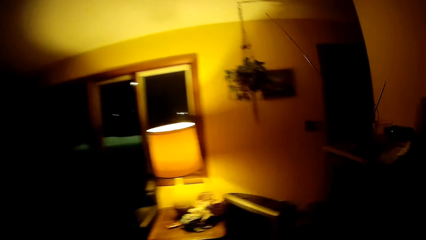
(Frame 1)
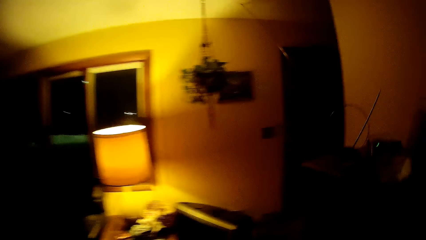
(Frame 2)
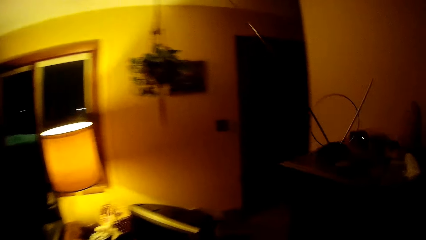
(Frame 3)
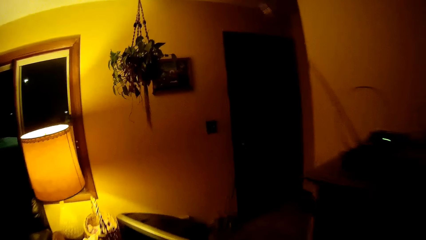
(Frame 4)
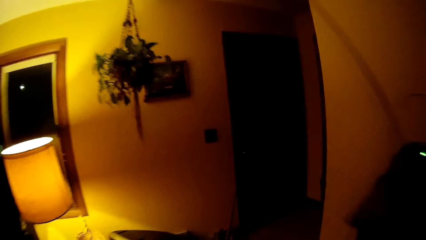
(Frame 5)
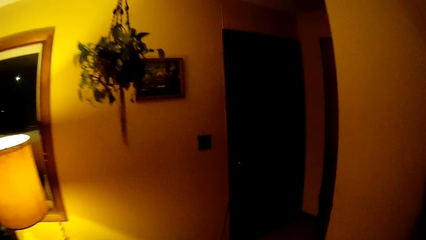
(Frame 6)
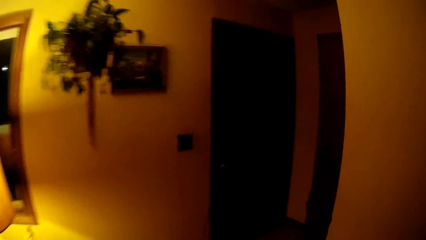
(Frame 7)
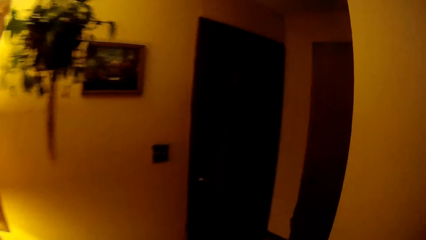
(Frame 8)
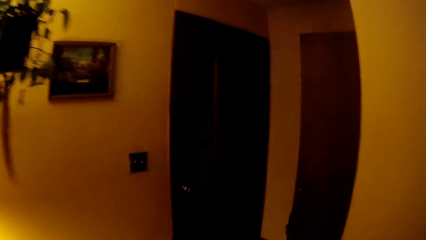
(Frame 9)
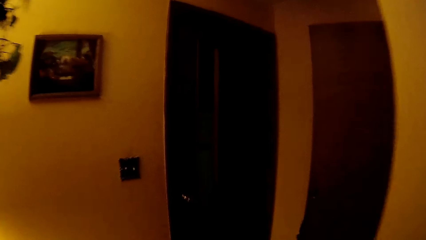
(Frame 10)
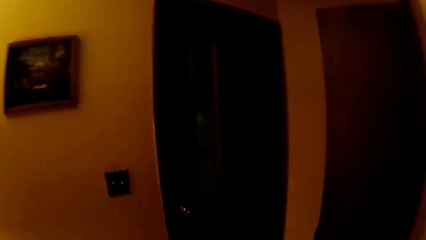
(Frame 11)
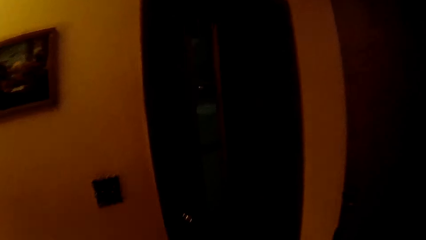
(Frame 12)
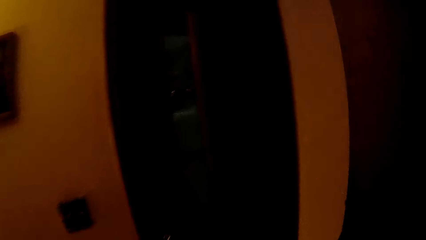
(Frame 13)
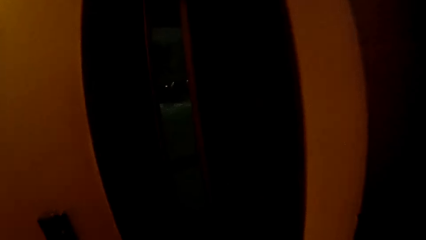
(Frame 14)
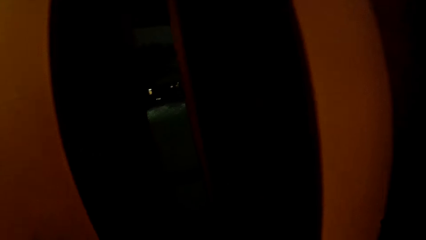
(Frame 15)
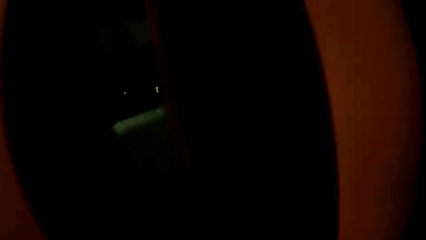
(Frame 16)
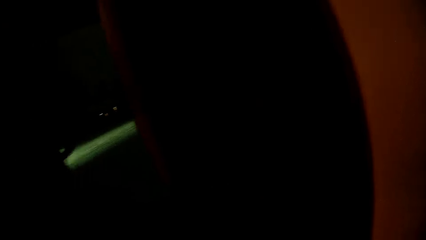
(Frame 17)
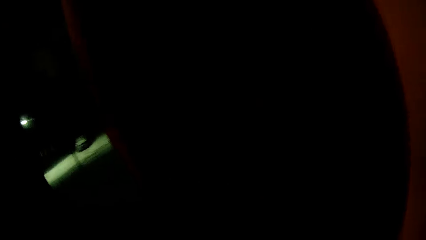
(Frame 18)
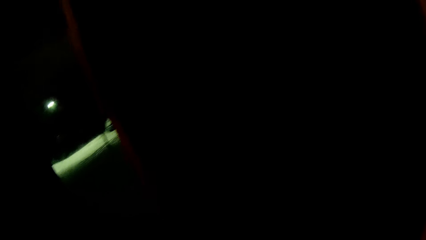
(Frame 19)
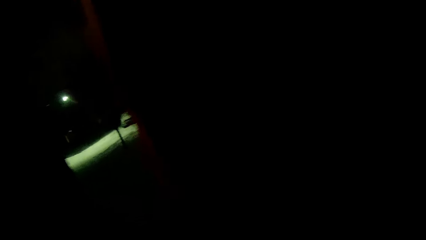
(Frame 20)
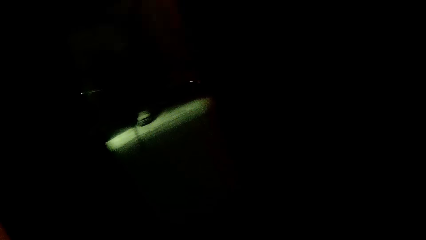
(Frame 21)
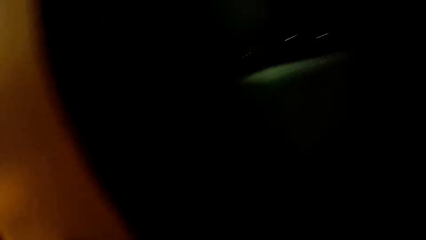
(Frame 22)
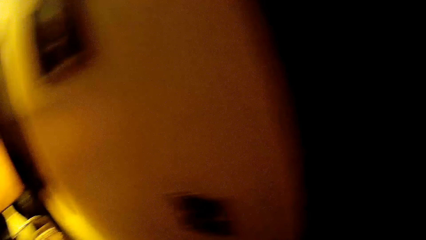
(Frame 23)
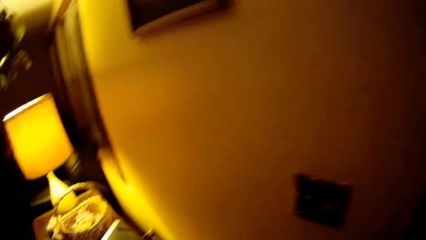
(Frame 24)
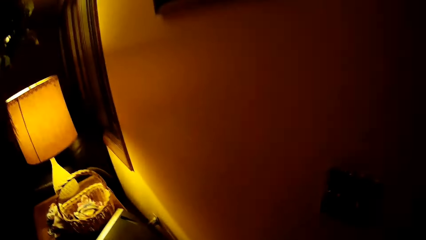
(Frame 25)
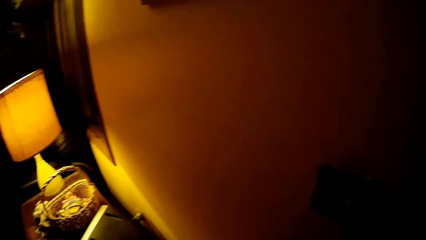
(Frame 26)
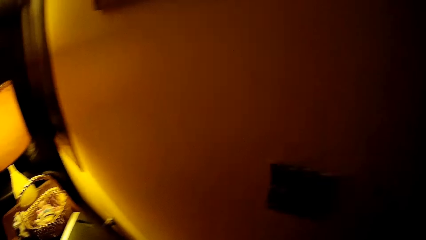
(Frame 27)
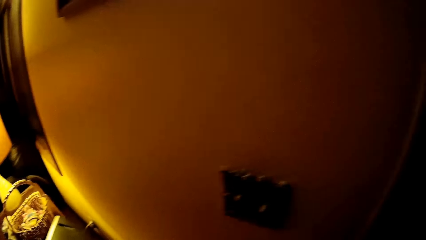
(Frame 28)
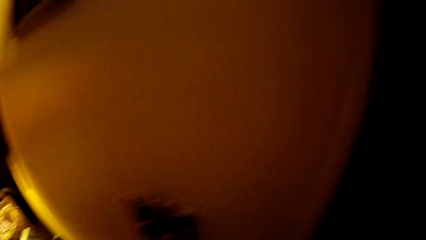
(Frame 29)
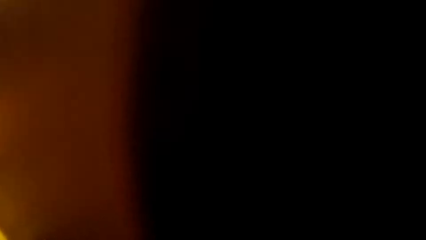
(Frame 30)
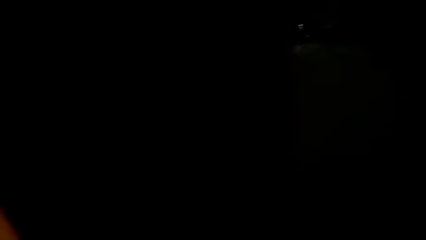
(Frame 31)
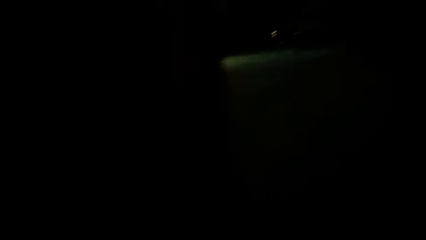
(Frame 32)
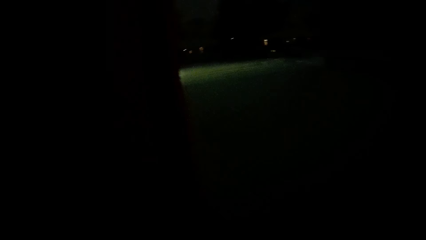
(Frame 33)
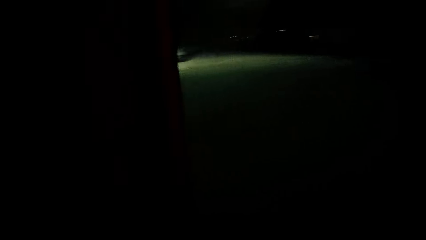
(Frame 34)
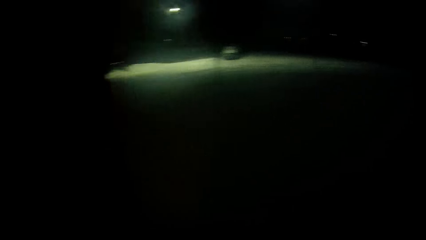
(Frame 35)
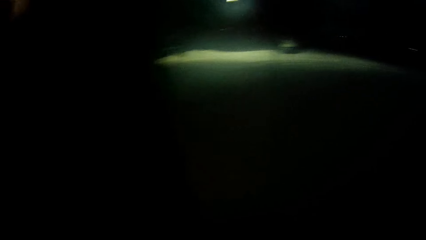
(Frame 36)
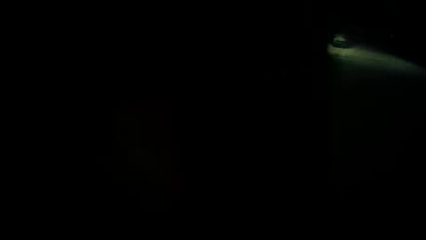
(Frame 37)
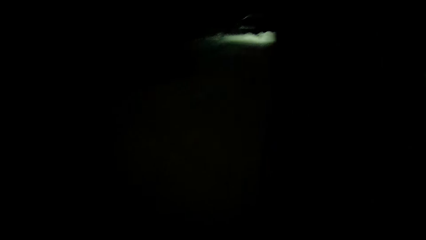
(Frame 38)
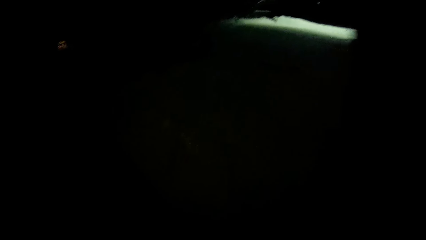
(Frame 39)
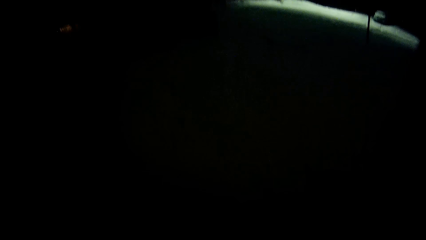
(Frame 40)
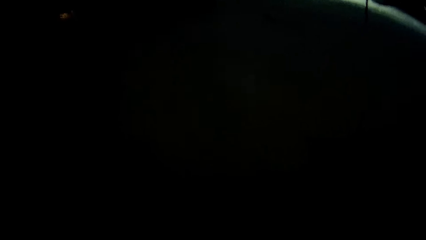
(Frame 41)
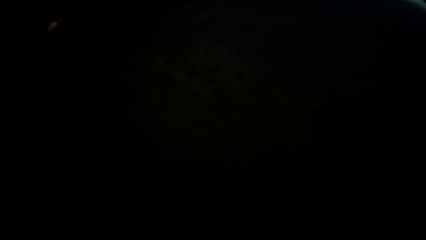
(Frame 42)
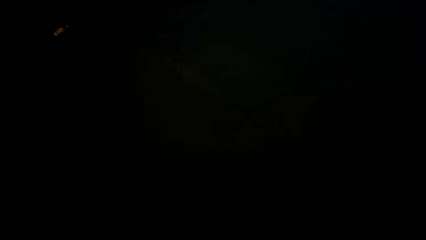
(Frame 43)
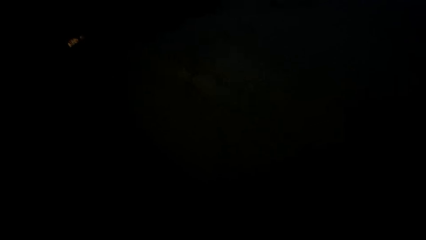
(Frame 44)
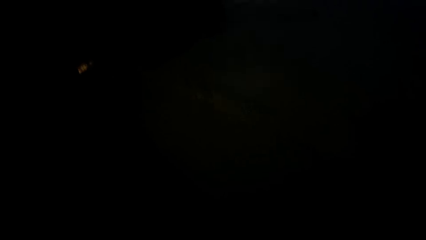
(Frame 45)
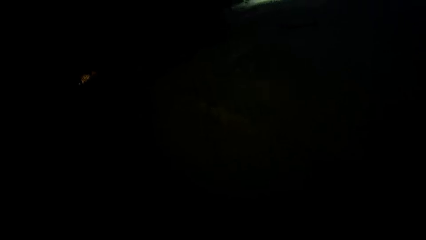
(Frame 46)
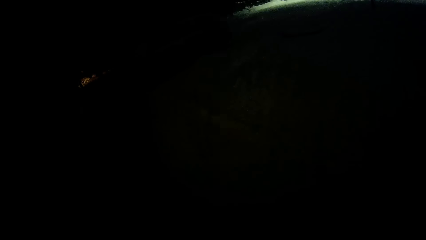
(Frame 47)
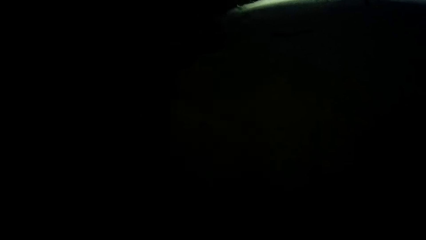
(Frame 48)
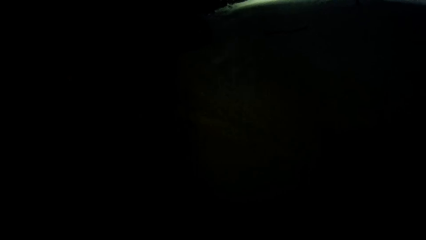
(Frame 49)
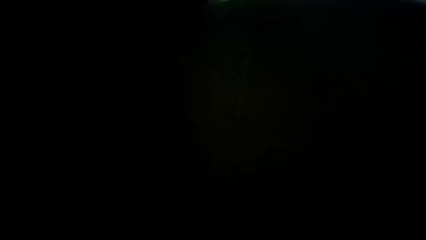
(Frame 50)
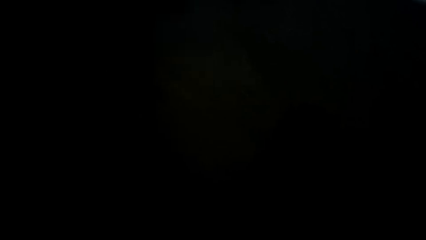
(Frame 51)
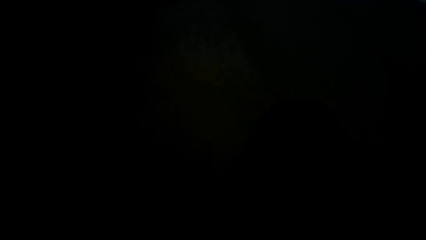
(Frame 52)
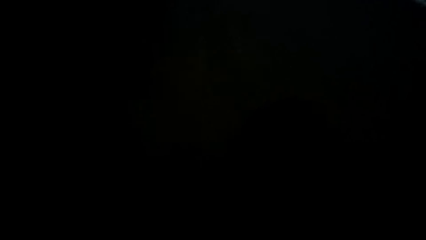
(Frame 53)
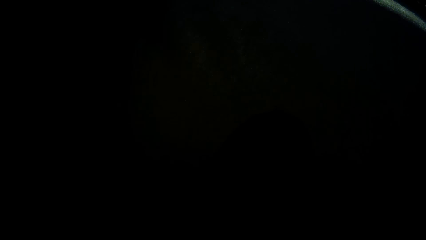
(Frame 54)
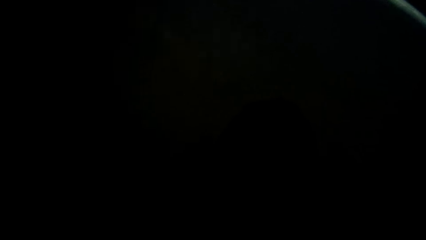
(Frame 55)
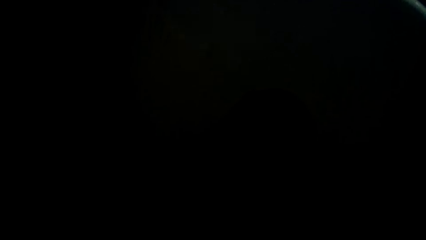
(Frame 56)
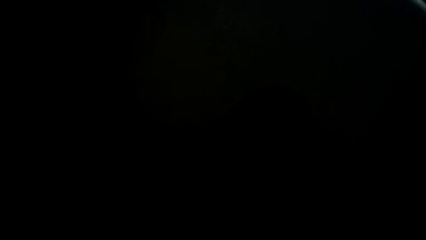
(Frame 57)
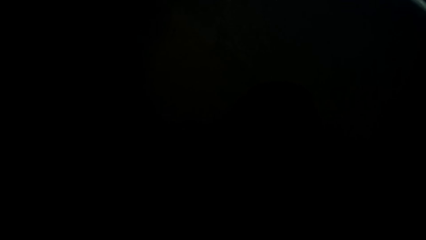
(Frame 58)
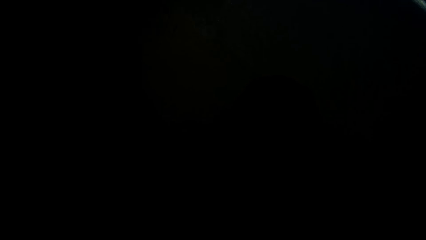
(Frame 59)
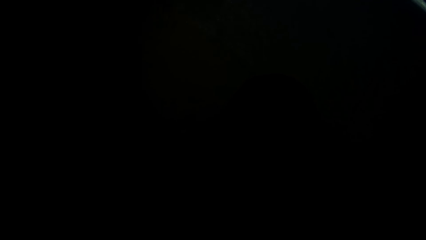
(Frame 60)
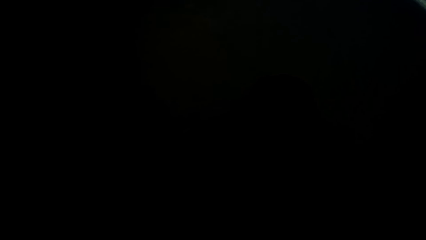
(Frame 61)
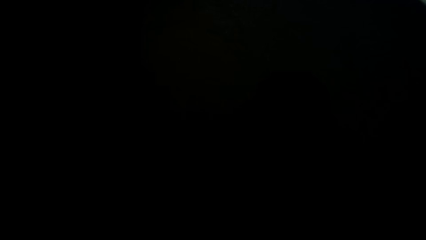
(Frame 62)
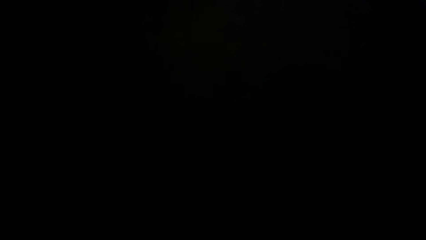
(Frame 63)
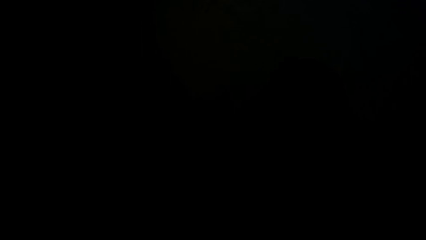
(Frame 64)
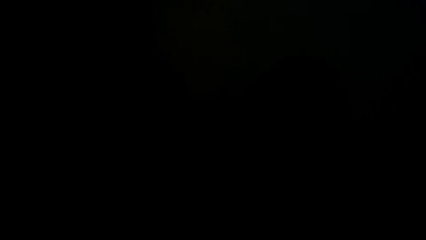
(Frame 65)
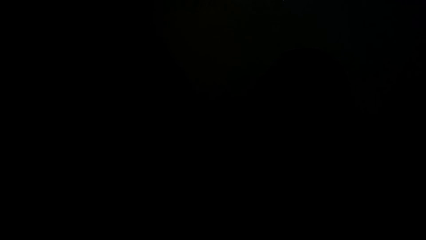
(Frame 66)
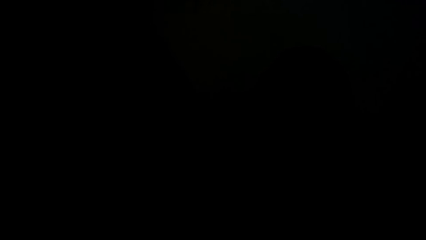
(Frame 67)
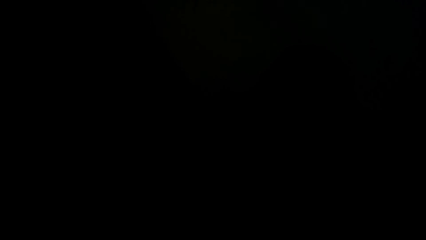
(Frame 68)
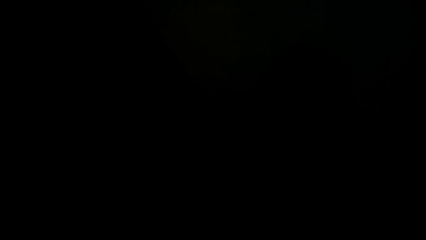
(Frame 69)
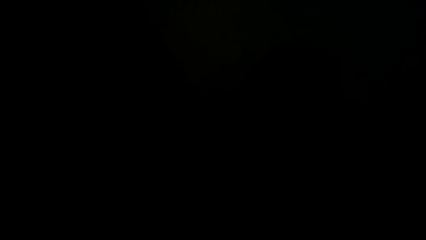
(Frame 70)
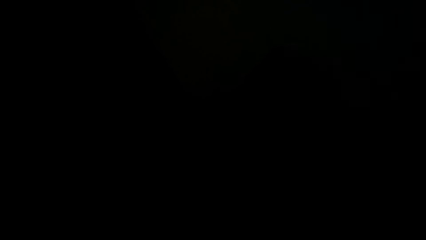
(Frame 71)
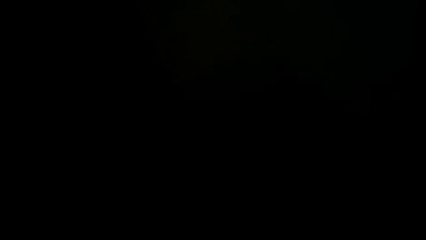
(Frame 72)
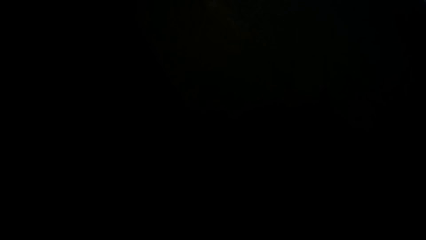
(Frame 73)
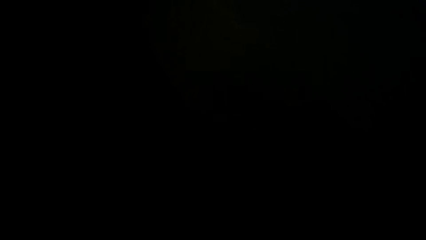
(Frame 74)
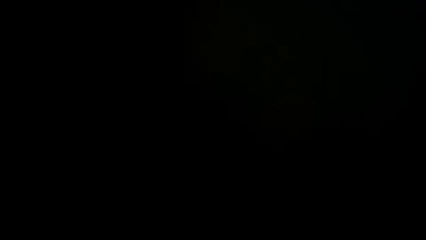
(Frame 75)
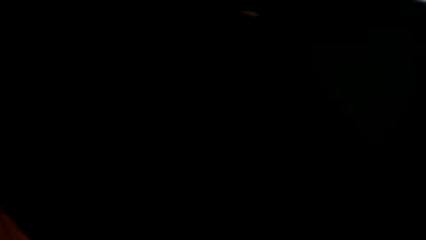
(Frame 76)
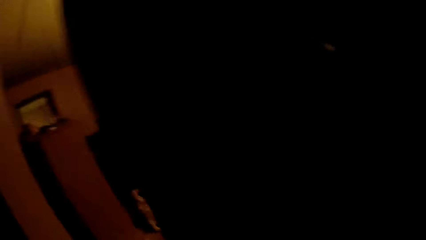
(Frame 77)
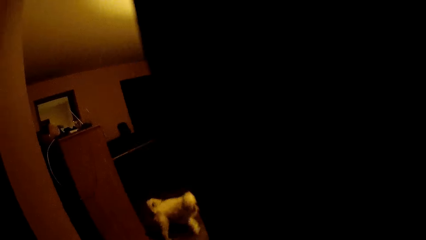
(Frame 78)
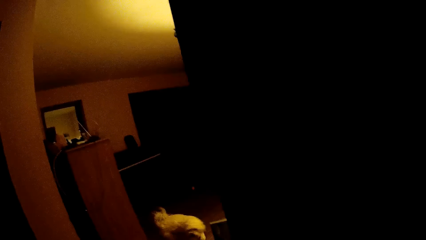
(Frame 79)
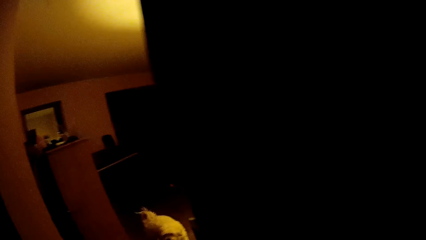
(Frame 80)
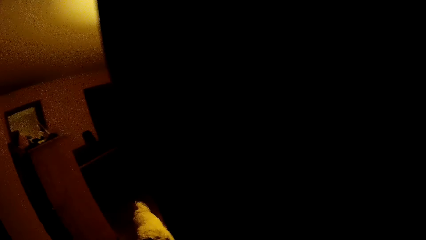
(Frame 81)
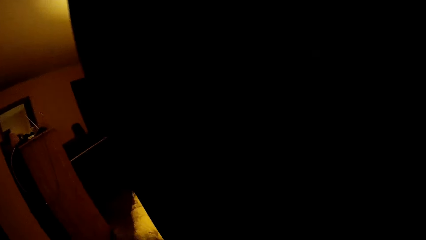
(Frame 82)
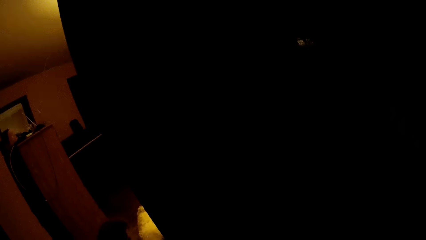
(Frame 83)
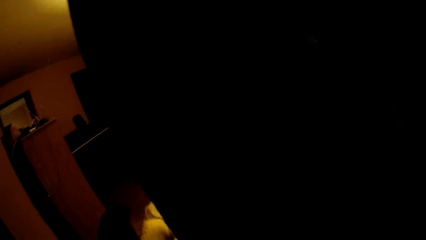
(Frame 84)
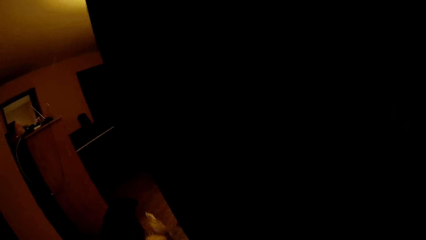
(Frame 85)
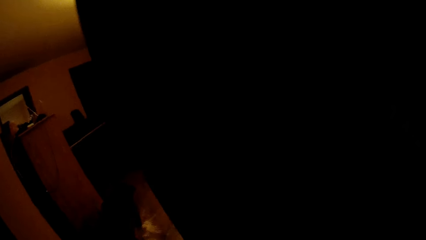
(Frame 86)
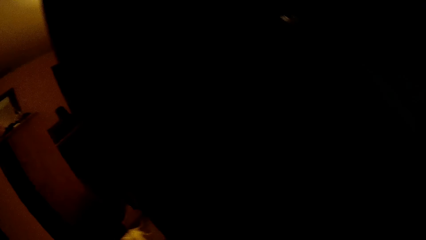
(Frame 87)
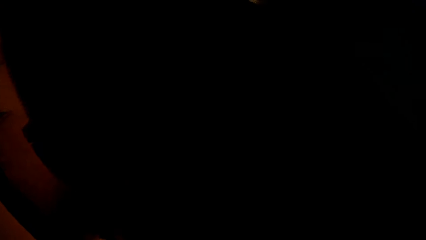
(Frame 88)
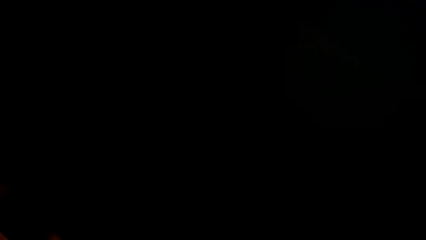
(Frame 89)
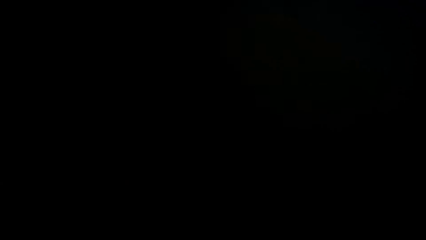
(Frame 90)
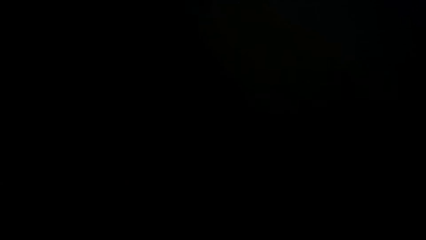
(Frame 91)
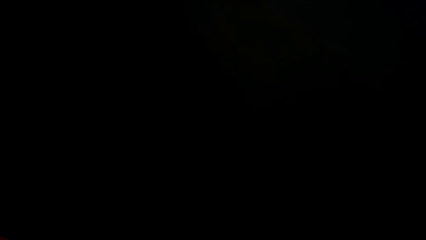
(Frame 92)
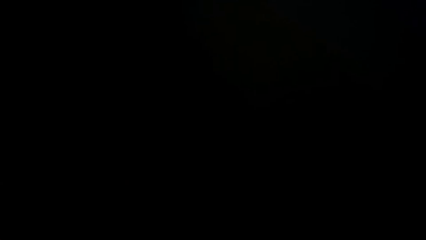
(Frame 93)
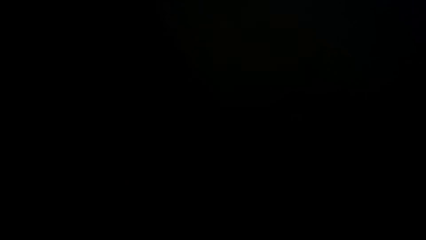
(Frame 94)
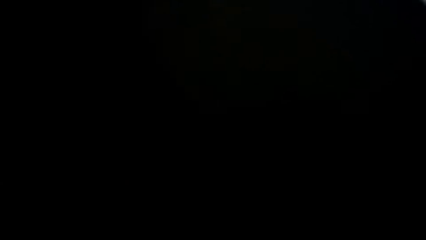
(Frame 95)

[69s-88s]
A dog walks towards the camera wearer.
